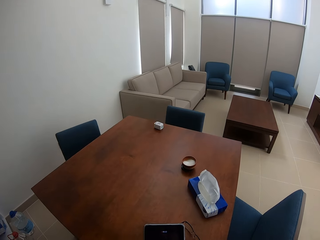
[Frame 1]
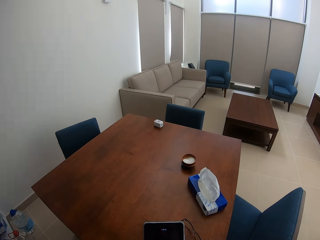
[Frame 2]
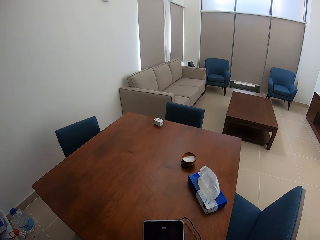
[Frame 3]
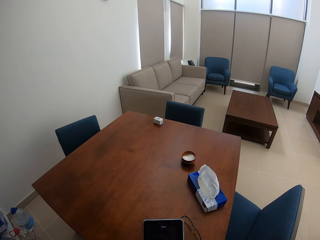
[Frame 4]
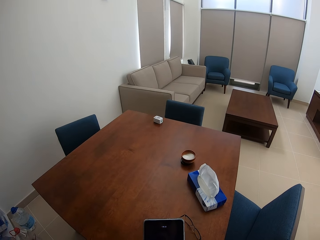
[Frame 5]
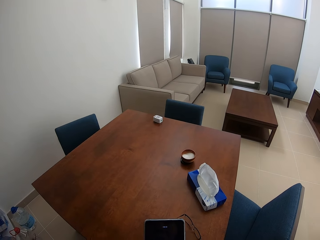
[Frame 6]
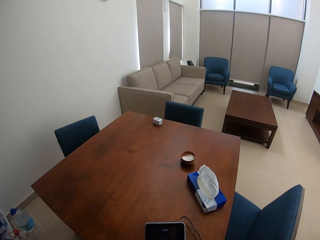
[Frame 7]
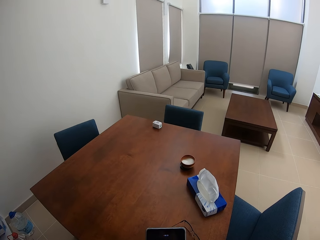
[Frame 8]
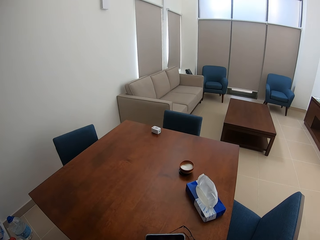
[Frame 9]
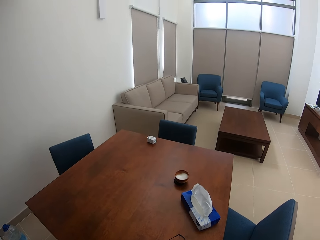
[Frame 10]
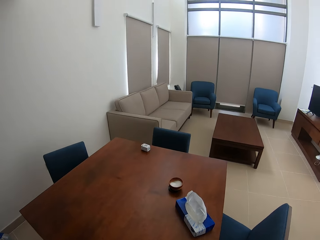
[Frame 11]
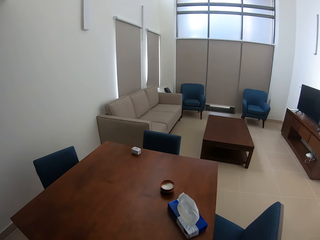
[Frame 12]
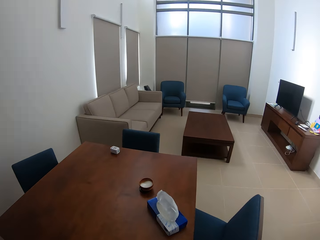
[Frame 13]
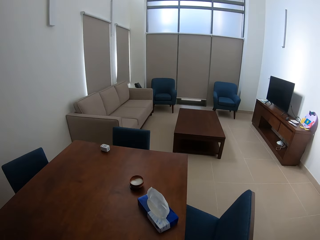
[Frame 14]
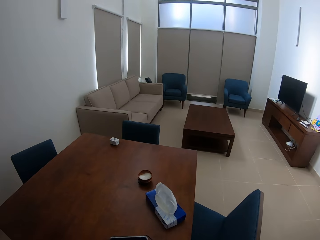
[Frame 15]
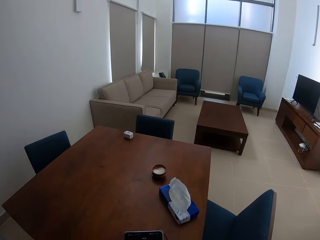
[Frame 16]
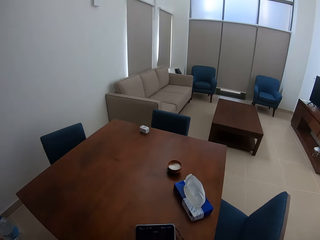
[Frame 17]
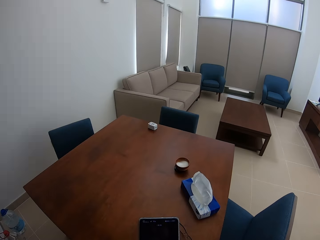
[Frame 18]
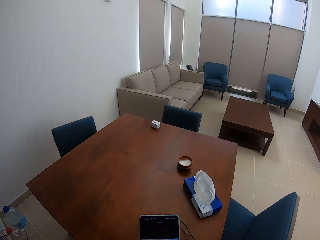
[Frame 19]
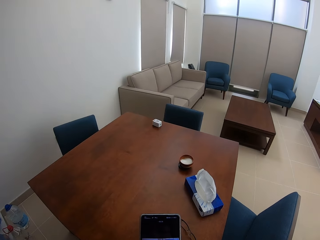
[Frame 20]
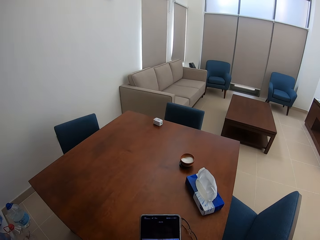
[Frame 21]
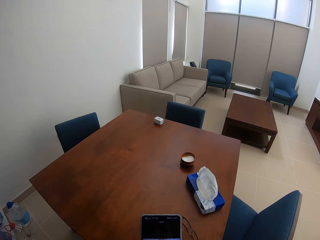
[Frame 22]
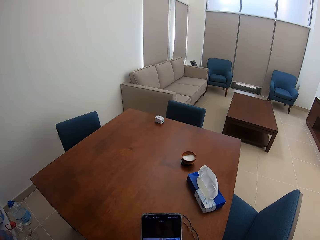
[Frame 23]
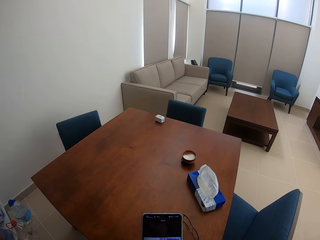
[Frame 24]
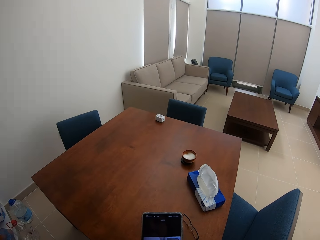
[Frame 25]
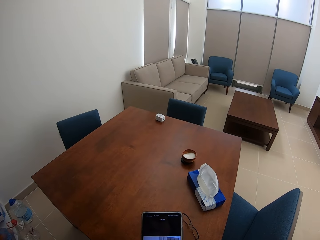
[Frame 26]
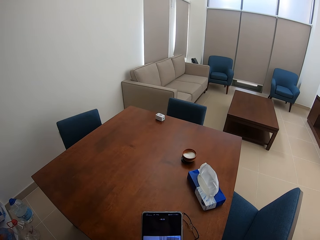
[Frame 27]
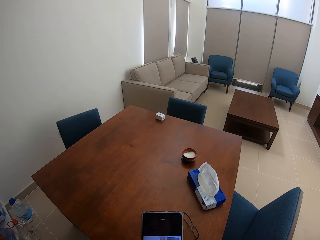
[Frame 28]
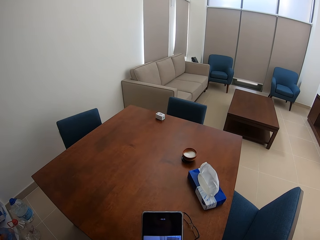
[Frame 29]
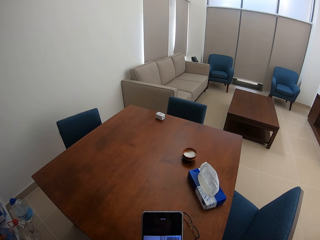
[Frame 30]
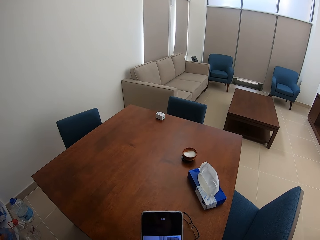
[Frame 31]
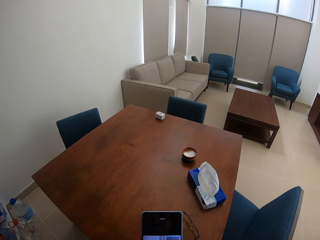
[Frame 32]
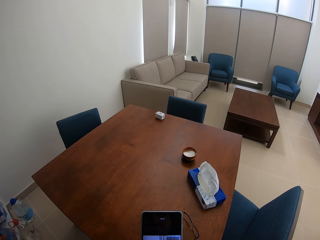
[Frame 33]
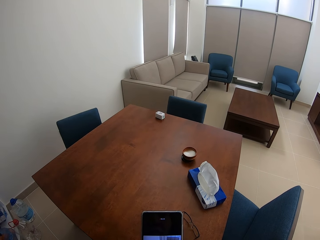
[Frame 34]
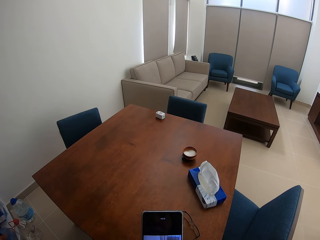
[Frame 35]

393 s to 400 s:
The camera wearer looks around the living room. They operate the phone.
